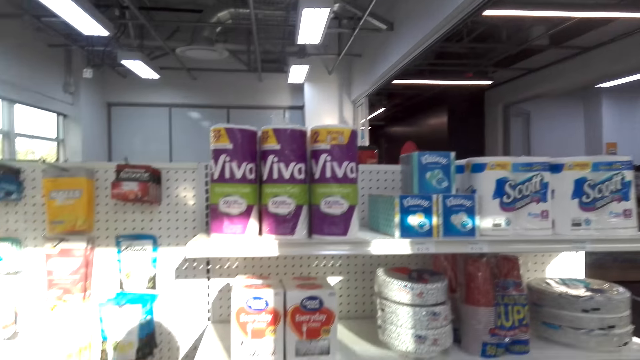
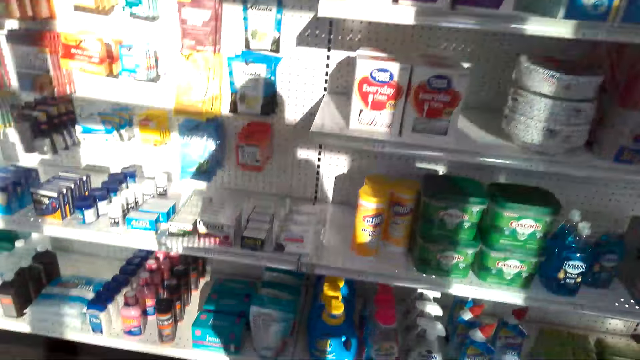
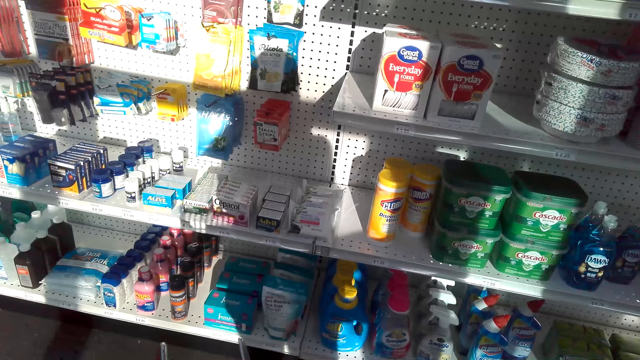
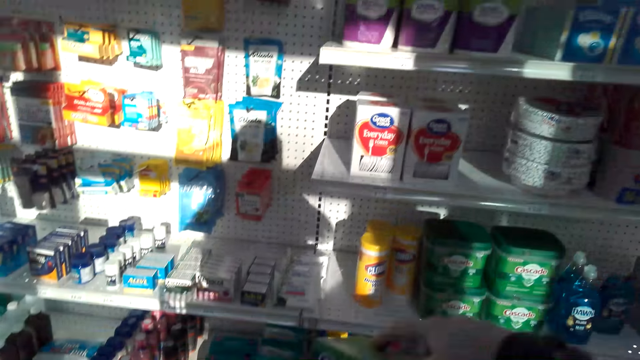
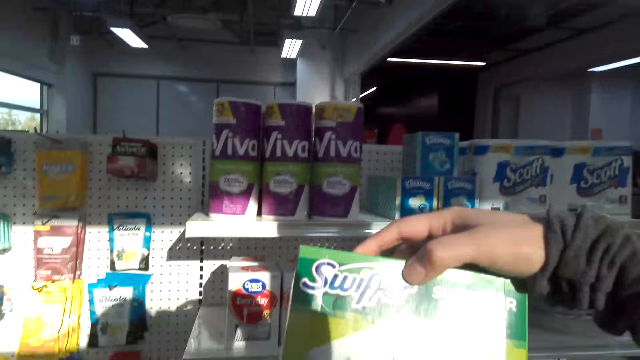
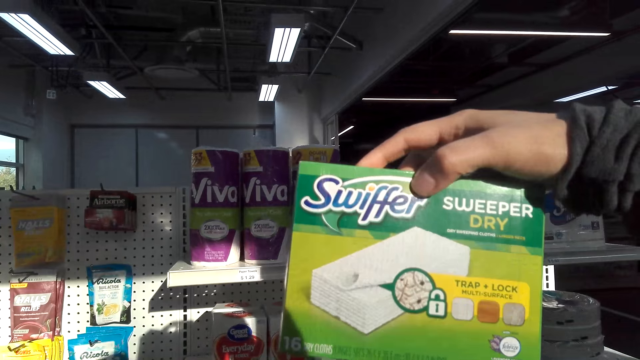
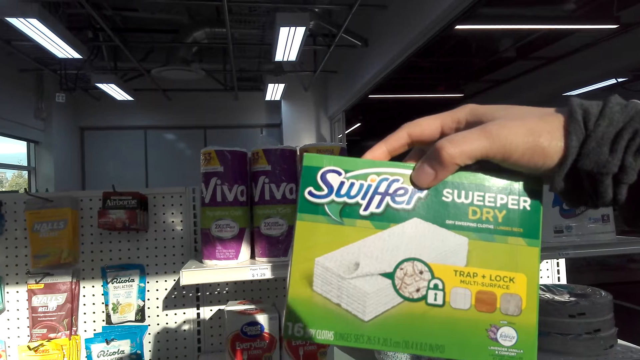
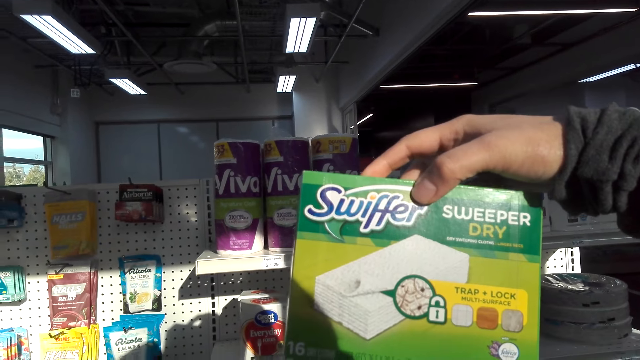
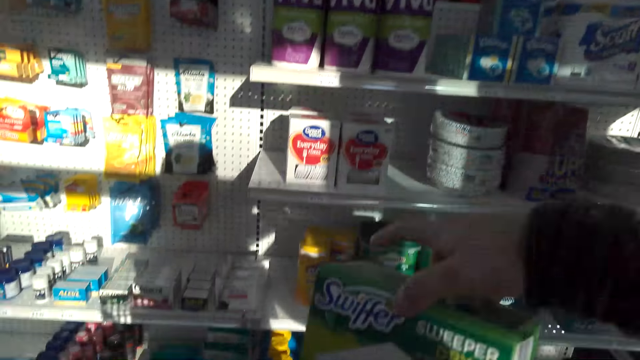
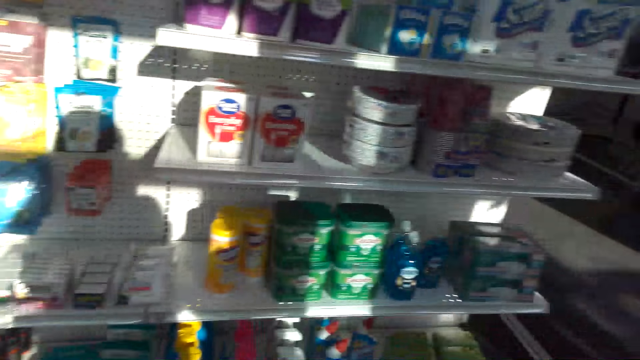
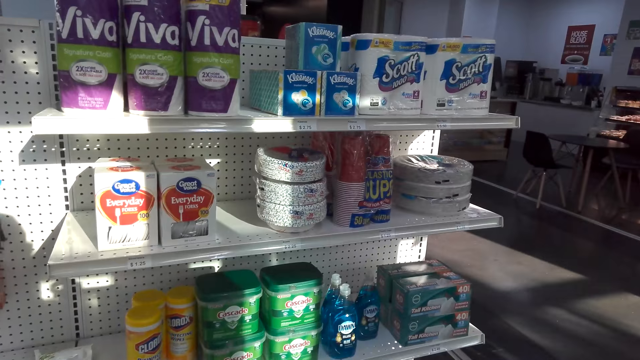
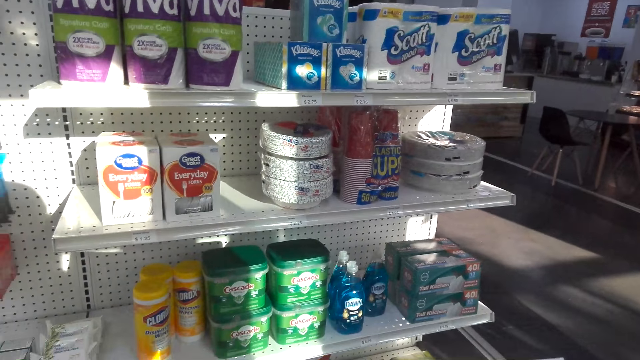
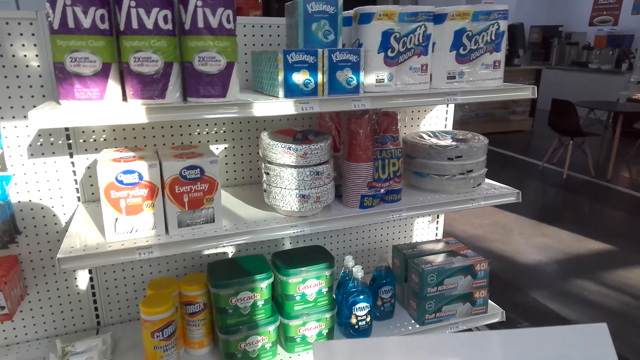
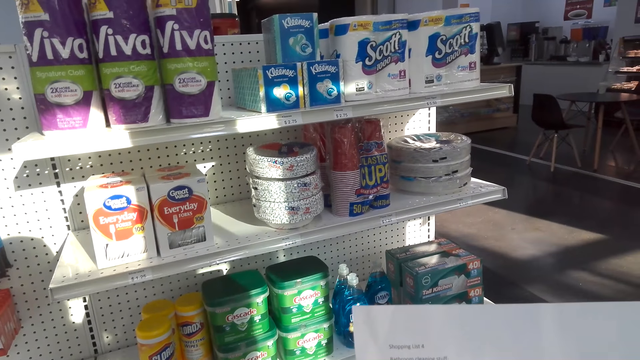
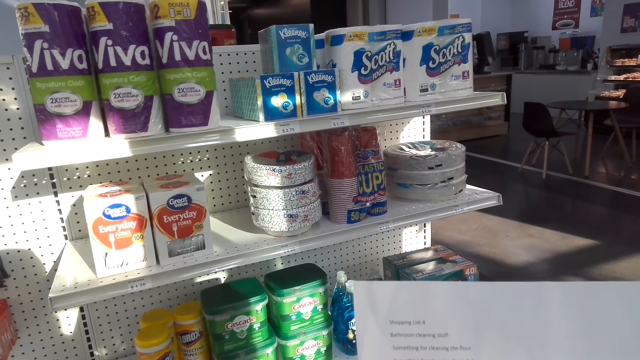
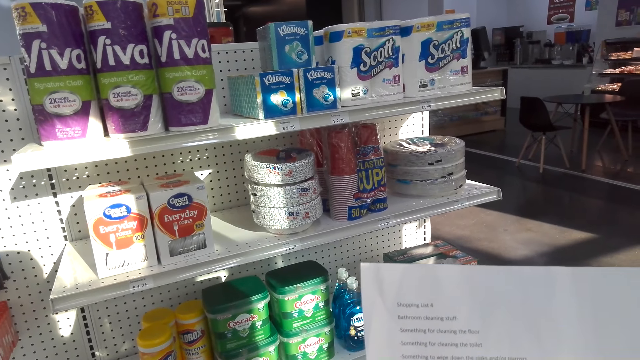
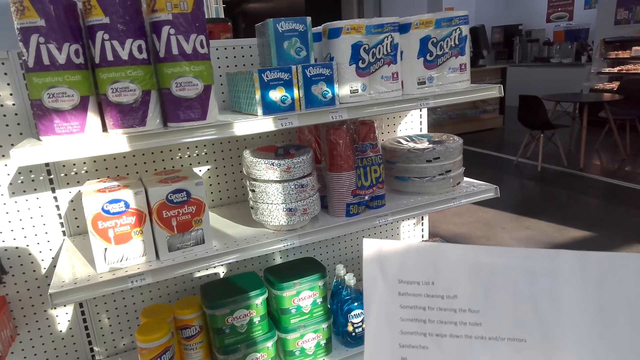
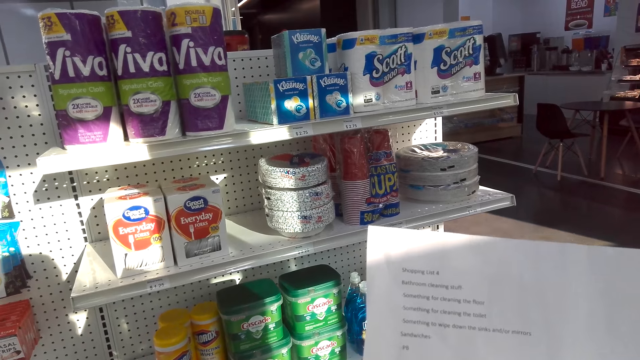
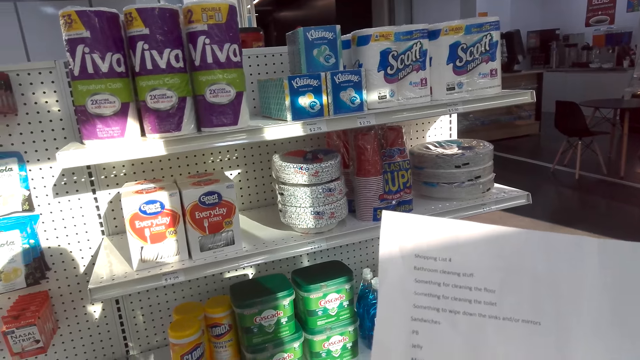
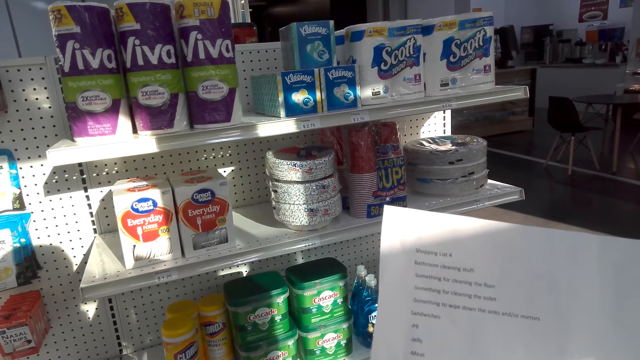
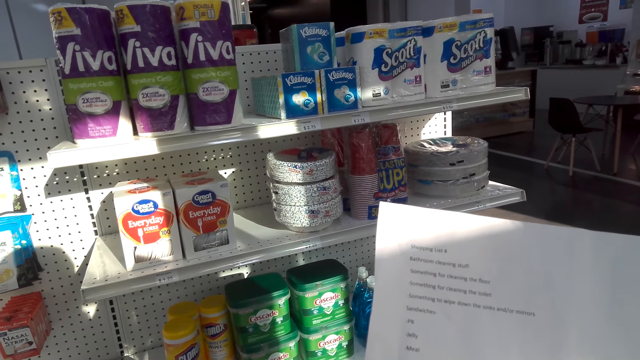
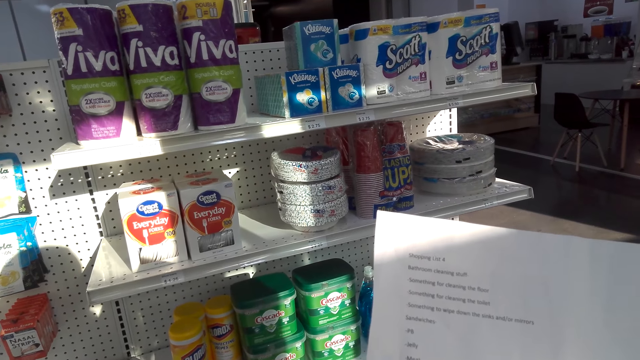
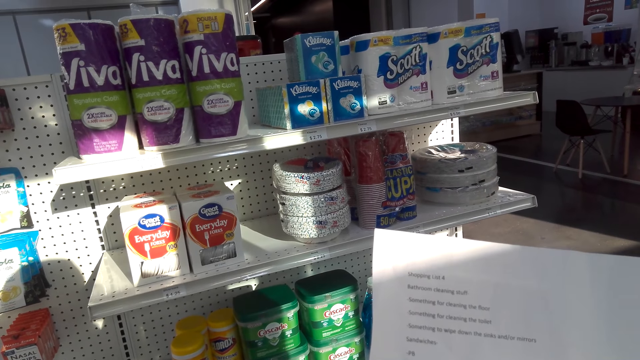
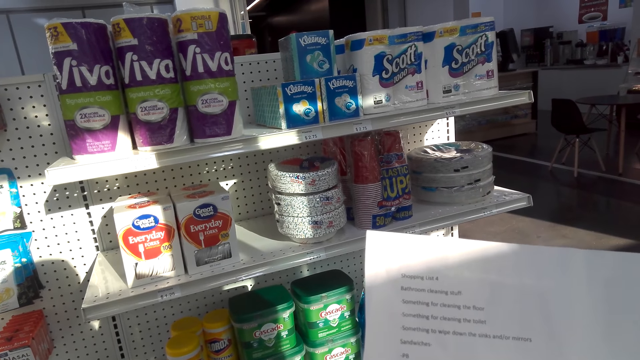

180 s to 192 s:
The camera wearer places the dawn in the basket trolley. They lift the swift or pack. They stare at the pack. They place the swift in the basket trolley. They hold the paper and read the paper.

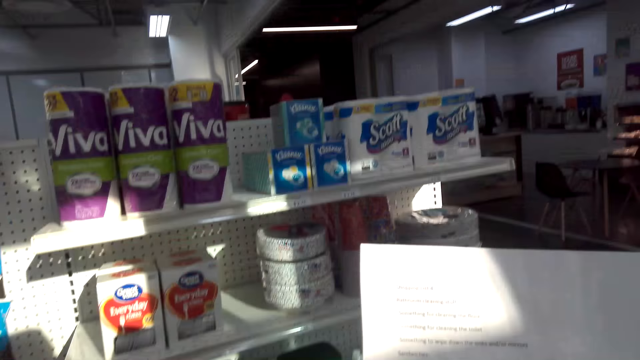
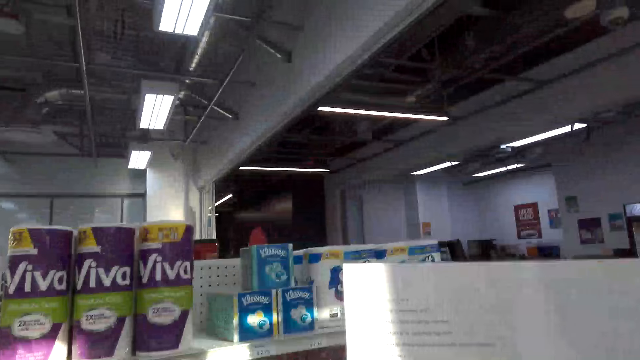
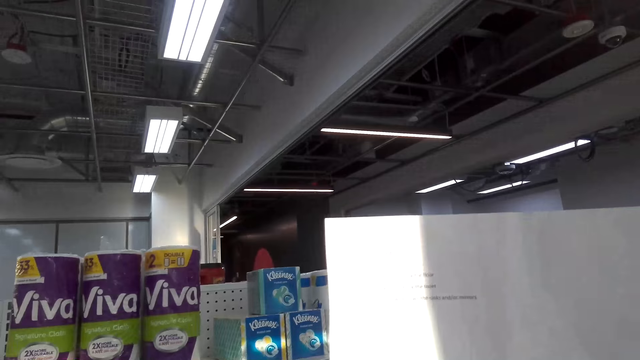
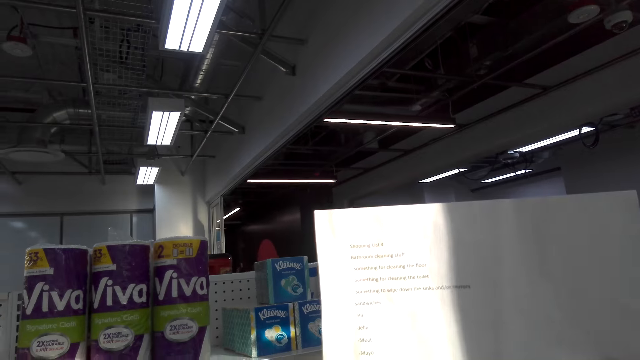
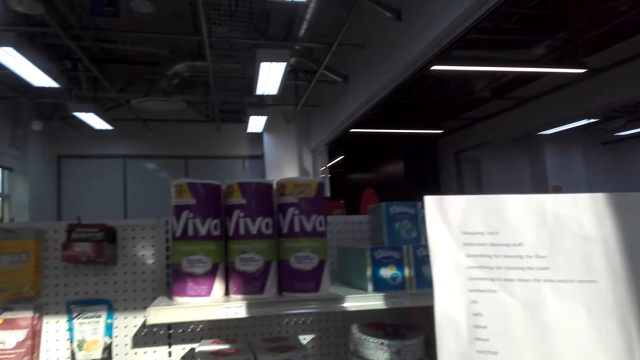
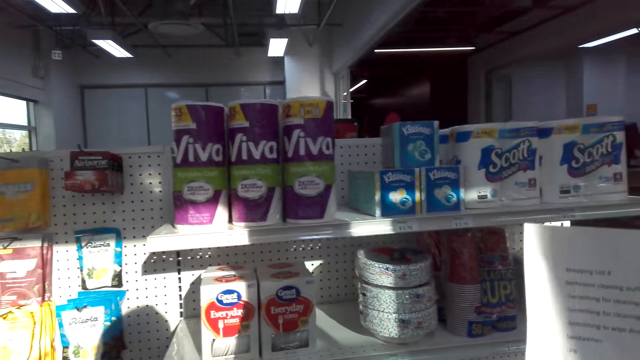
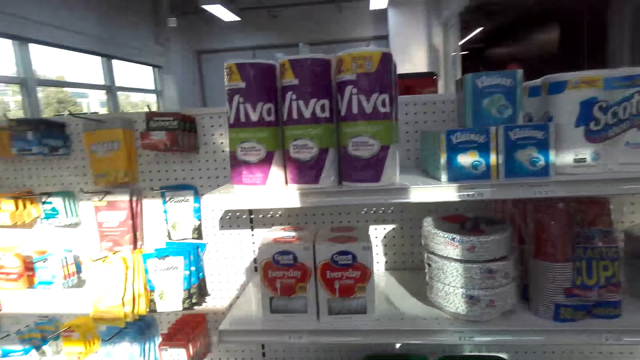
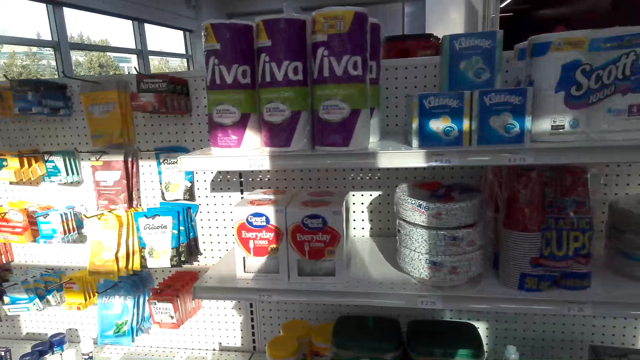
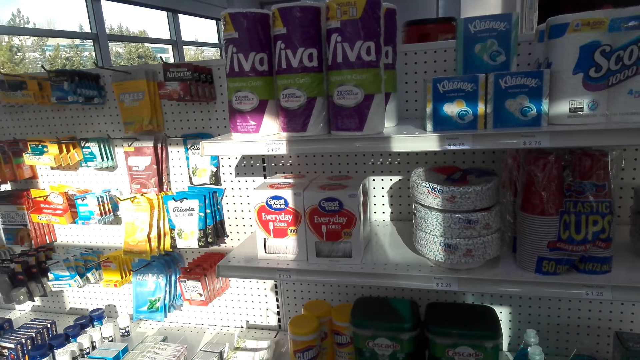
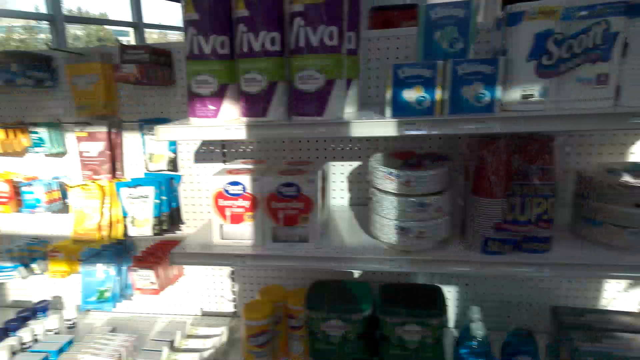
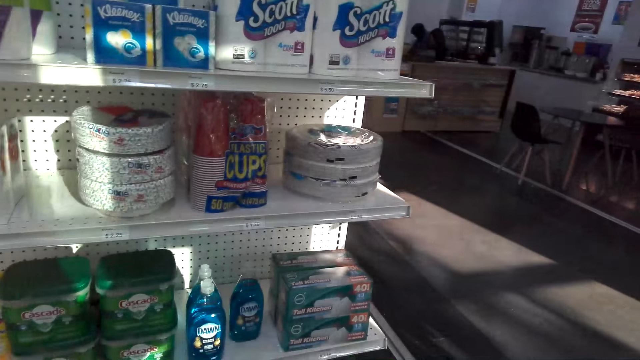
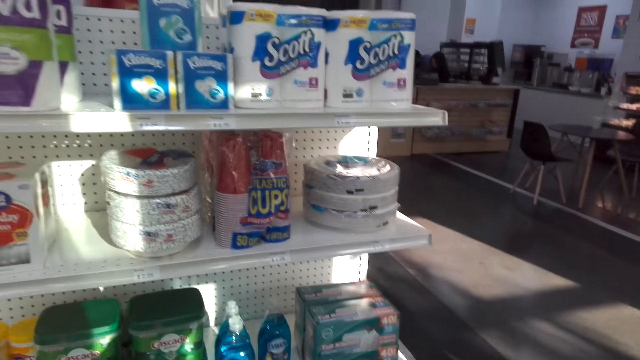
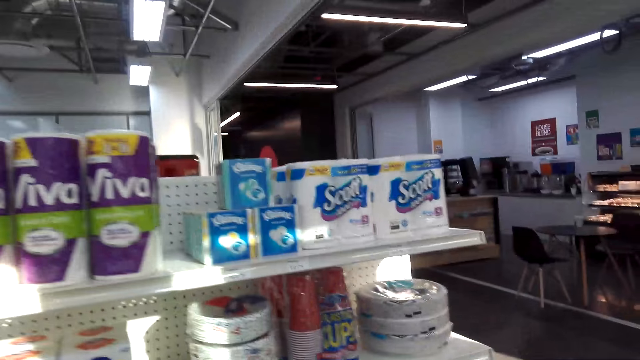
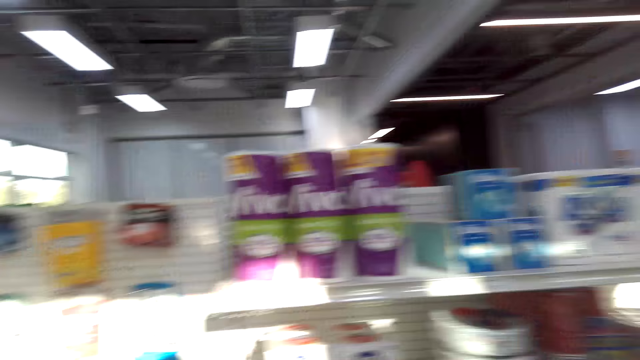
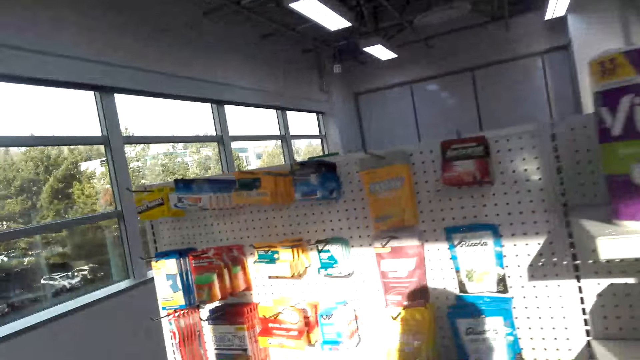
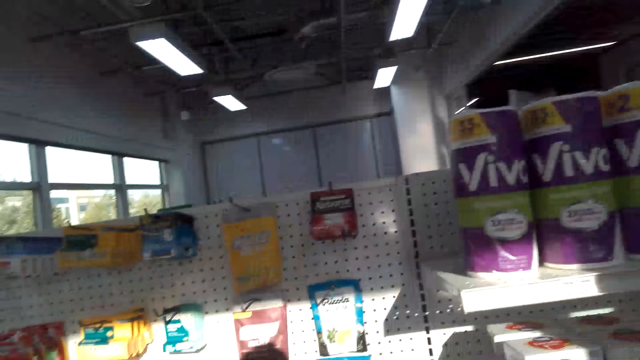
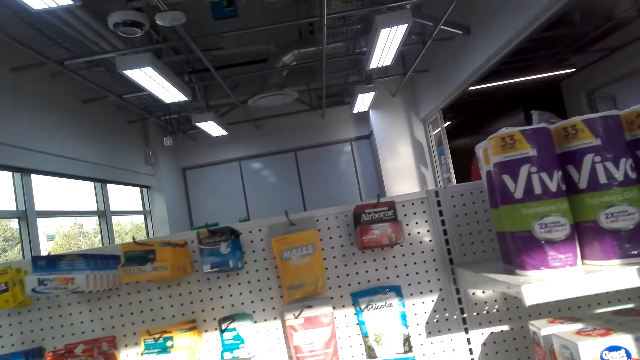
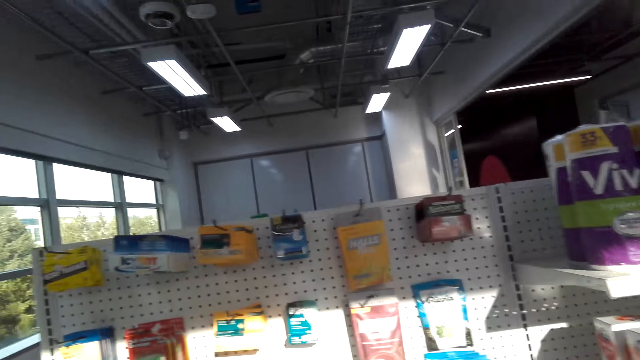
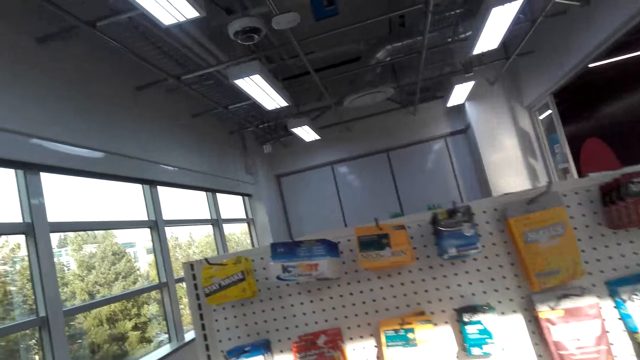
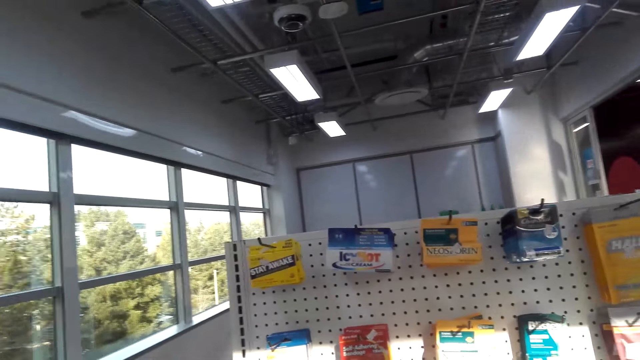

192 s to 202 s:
The camera wearer looks at the items on the shelves.
